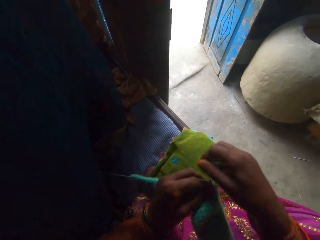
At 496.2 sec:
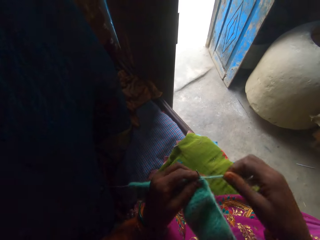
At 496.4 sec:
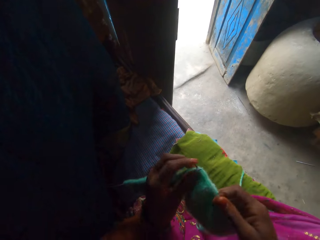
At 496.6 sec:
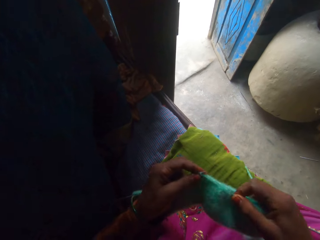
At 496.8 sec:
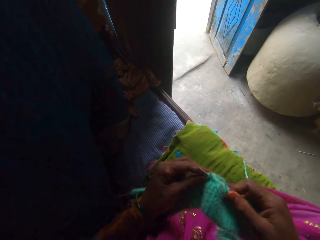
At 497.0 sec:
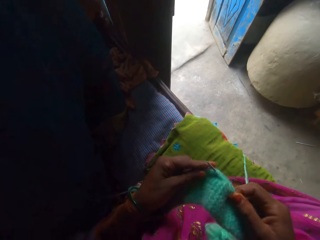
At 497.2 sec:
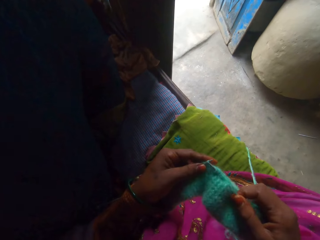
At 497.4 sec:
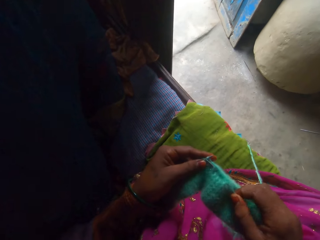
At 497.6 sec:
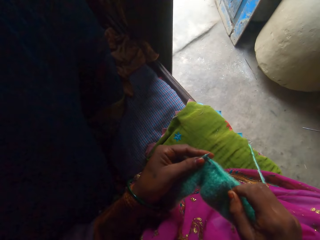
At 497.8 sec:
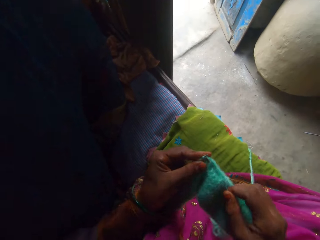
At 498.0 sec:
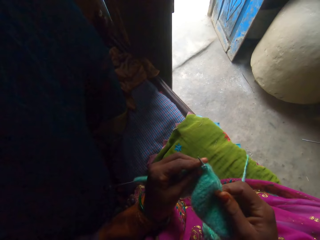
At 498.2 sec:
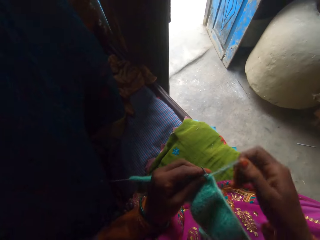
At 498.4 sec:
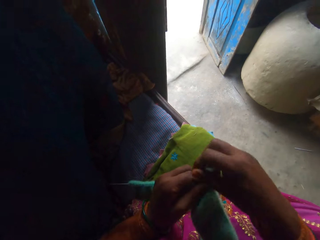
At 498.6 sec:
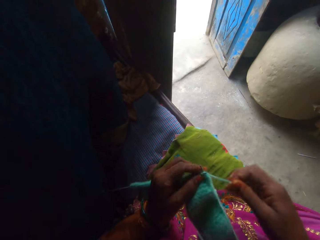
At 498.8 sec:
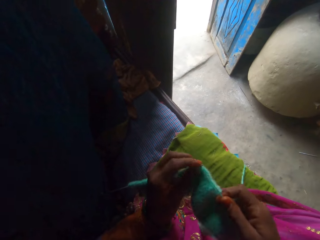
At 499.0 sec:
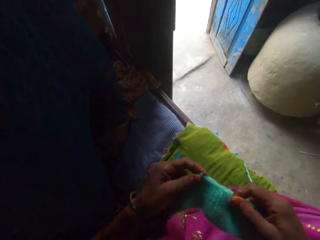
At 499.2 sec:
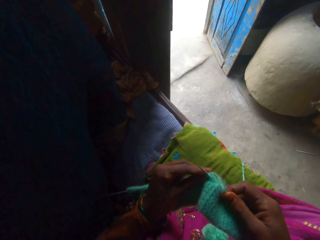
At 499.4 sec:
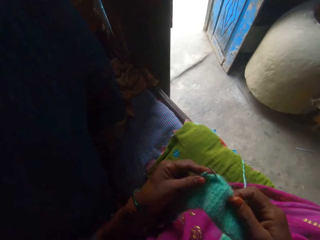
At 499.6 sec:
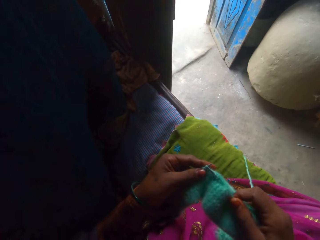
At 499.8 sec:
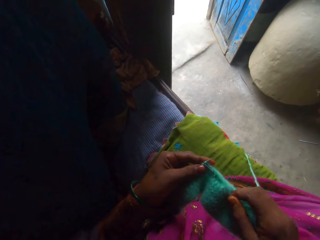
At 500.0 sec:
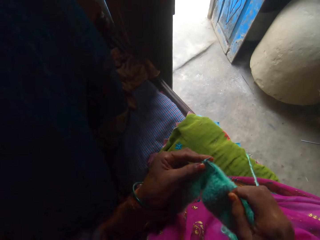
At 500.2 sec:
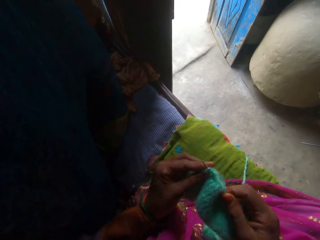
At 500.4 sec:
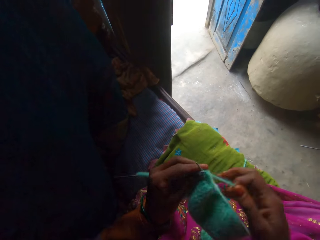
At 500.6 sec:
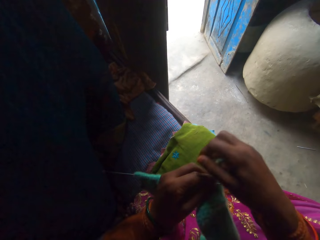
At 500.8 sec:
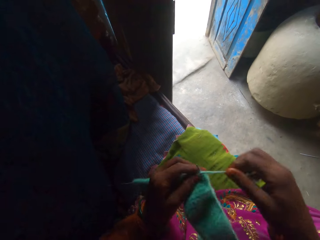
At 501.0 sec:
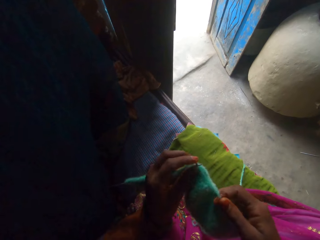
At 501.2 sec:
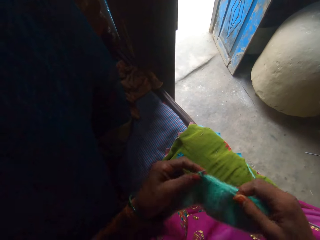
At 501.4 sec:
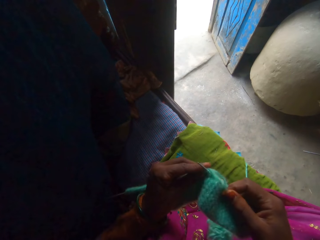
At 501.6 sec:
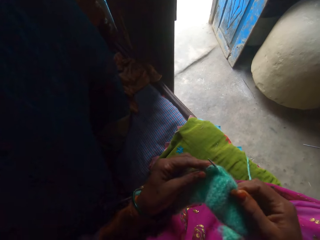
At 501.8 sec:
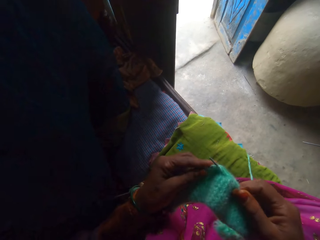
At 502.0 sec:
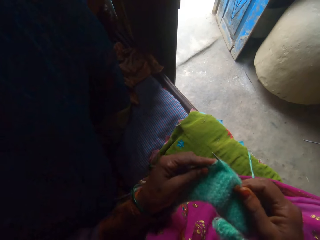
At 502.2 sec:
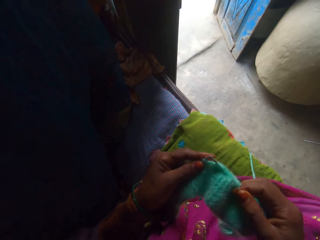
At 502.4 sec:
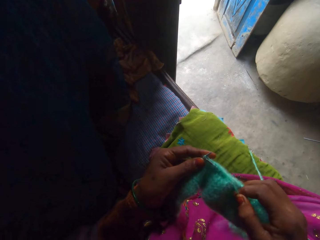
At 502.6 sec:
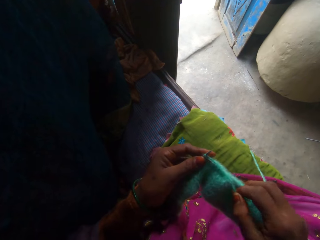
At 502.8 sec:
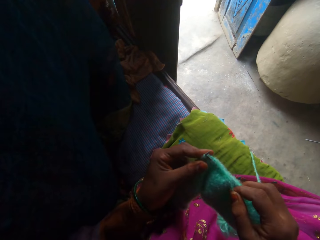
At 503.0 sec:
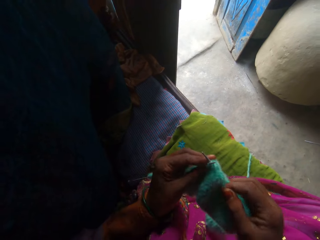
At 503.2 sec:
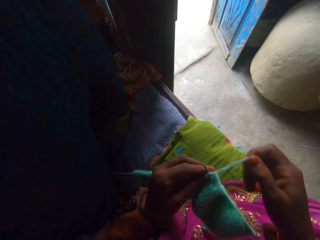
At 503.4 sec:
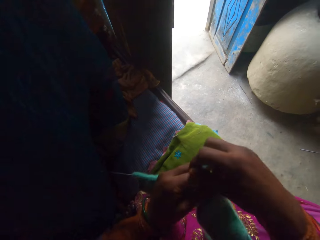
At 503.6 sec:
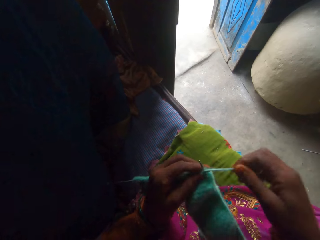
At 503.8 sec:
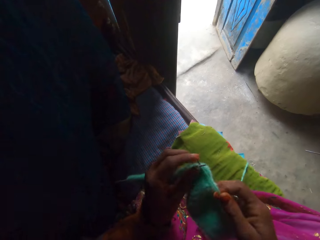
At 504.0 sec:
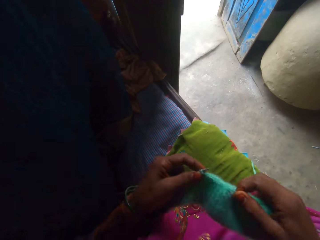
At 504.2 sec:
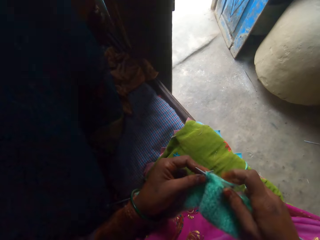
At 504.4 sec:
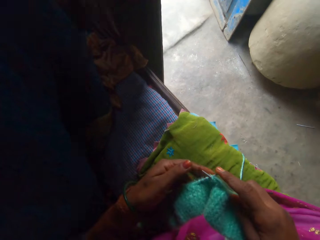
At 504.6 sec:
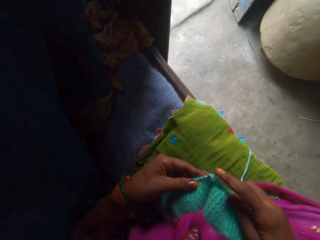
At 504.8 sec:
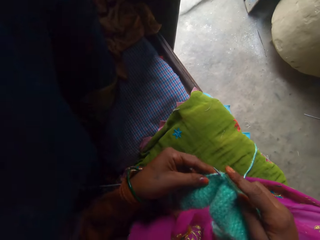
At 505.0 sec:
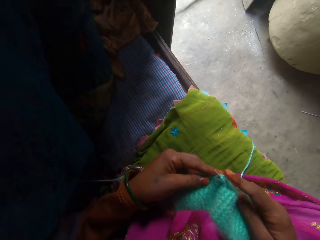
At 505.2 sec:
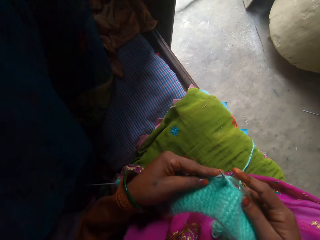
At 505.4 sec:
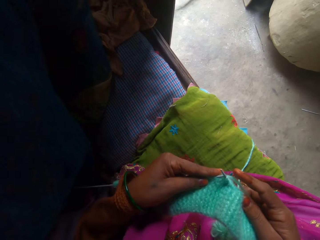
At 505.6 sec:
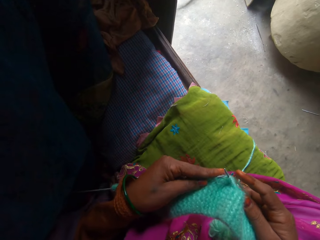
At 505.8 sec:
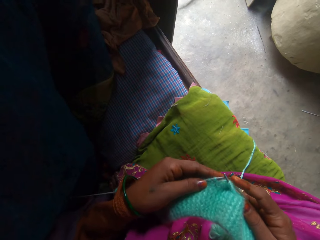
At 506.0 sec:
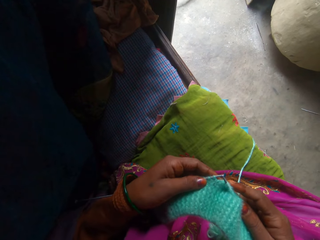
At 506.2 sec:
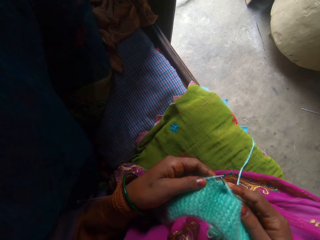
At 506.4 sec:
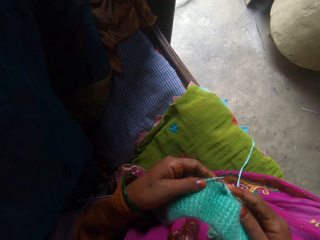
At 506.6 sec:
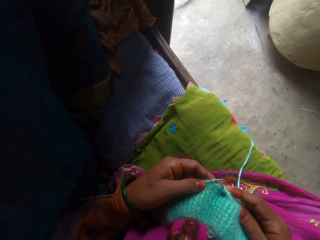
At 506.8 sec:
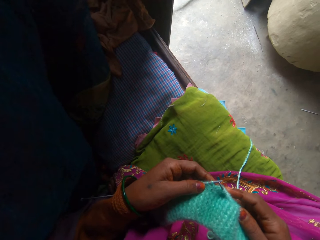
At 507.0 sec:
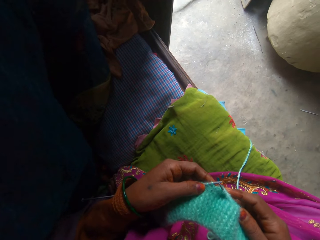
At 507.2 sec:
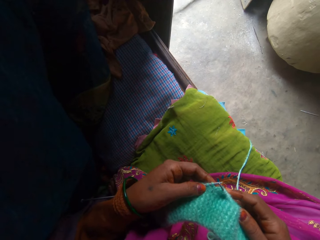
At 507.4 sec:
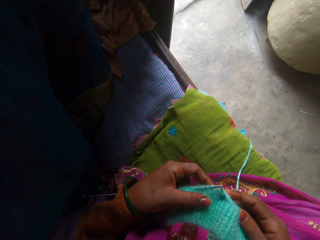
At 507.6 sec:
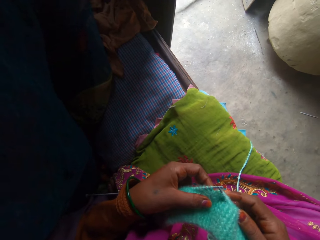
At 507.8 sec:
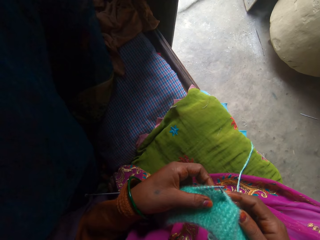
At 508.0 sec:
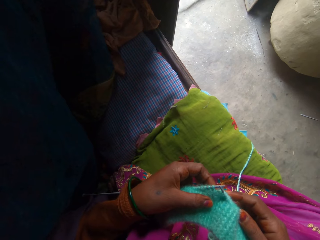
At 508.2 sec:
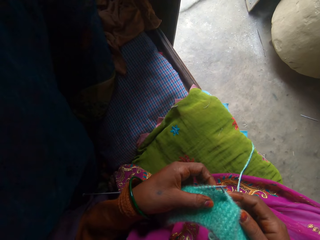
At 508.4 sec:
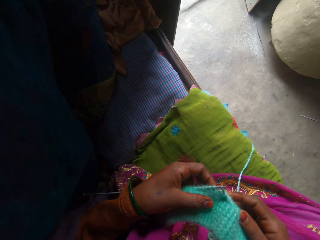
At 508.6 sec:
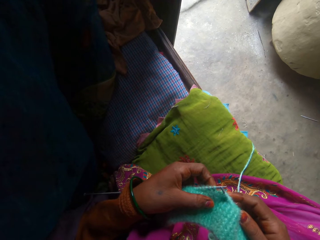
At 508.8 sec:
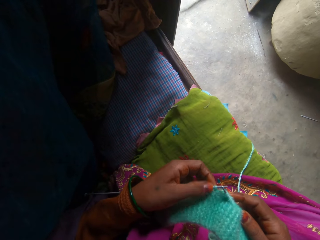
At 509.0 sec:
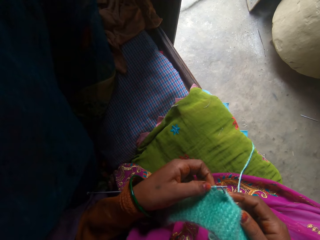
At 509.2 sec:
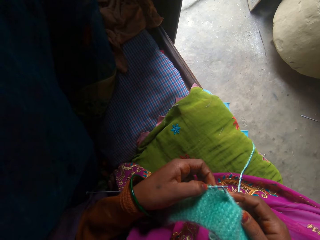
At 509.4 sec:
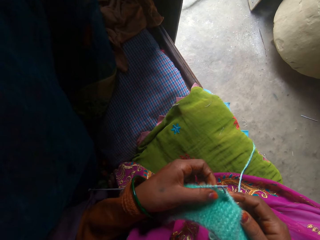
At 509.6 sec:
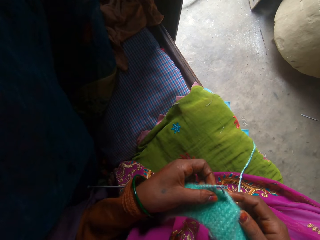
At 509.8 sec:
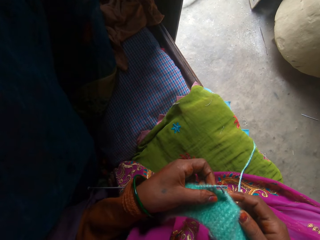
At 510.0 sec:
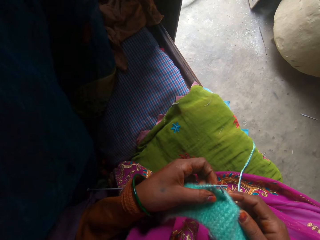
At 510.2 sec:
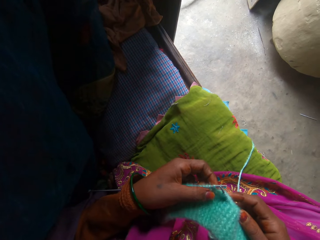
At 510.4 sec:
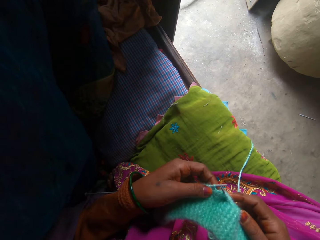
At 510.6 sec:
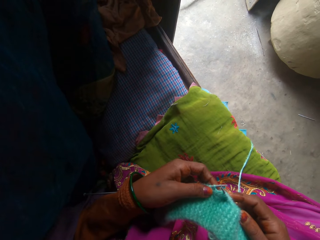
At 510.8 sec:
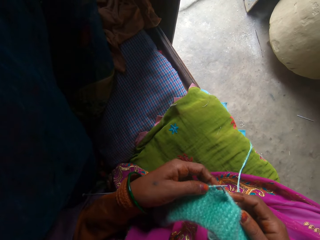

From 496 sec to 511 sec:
The camera wearer adjusts the yarn. They knit the fabric using the knitting needle. They adjust the yarn. They knit the fabric using the knitting needle. They adjust the yarn. They knit the fabric using the knitting needle. They adjust the yarn. They knit the fabric using the knitting needle. They inspect the fabric. They adjust the fabric.

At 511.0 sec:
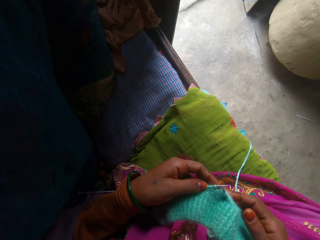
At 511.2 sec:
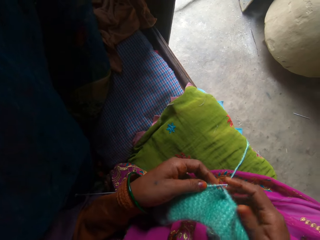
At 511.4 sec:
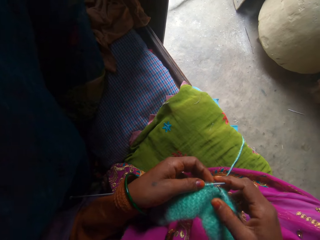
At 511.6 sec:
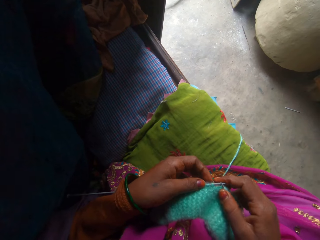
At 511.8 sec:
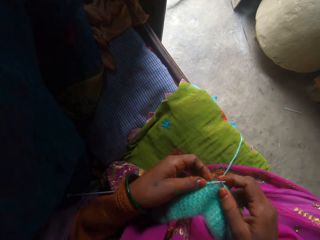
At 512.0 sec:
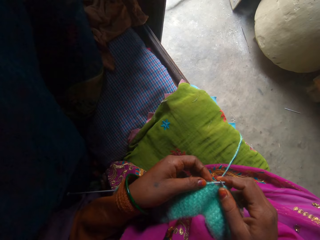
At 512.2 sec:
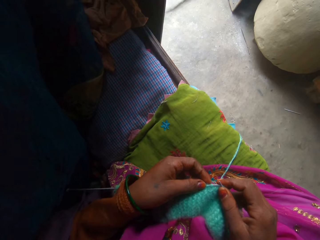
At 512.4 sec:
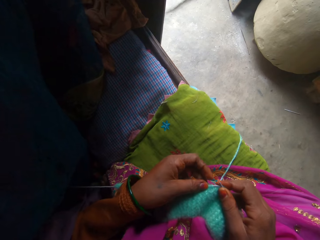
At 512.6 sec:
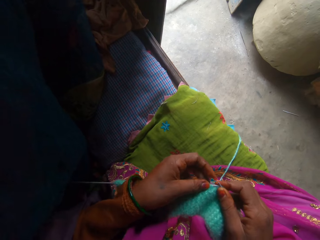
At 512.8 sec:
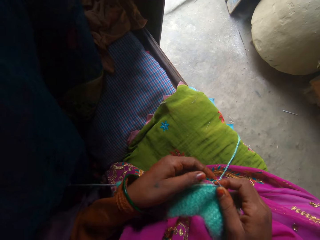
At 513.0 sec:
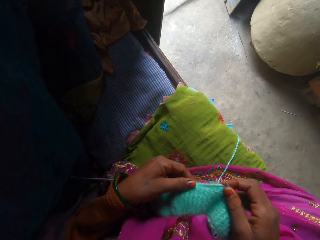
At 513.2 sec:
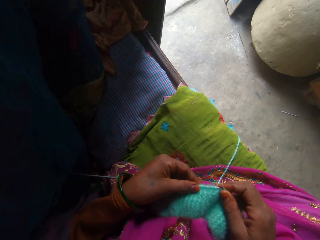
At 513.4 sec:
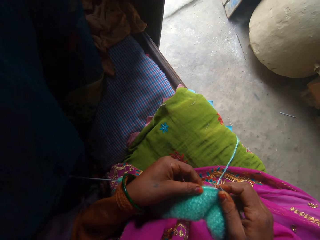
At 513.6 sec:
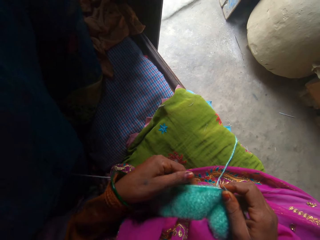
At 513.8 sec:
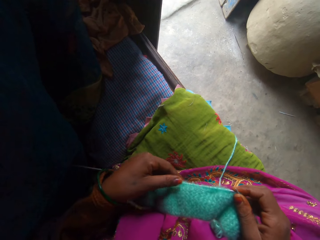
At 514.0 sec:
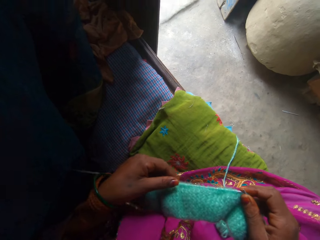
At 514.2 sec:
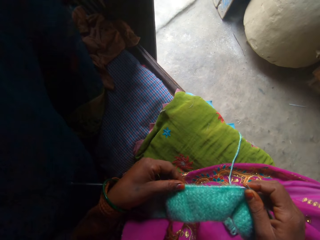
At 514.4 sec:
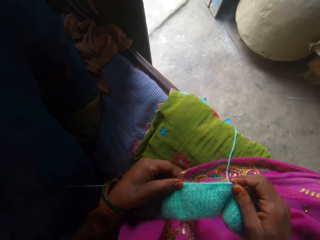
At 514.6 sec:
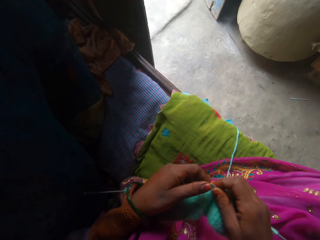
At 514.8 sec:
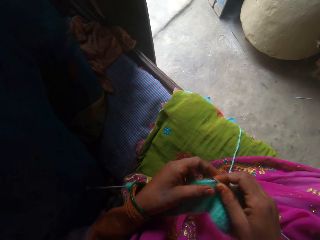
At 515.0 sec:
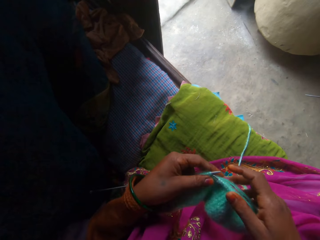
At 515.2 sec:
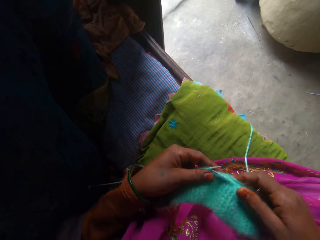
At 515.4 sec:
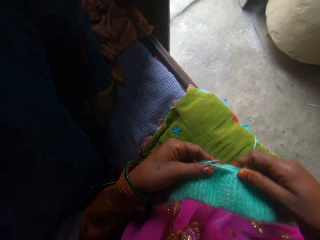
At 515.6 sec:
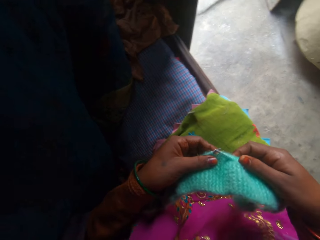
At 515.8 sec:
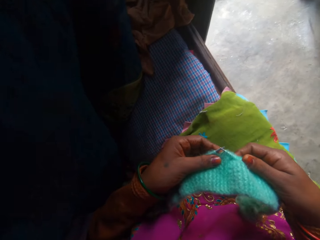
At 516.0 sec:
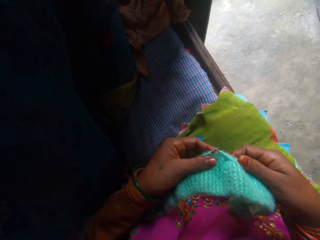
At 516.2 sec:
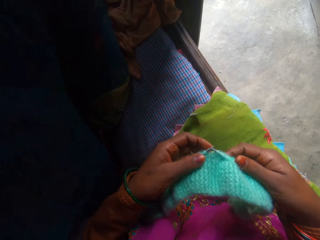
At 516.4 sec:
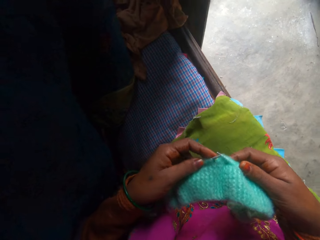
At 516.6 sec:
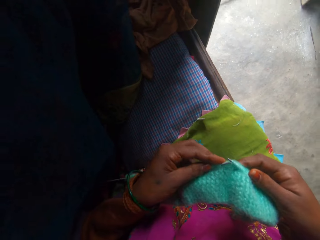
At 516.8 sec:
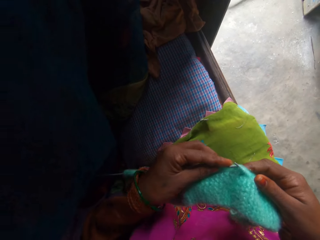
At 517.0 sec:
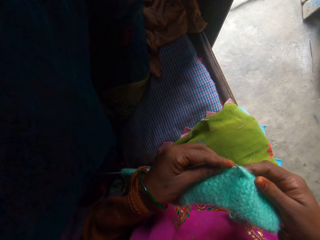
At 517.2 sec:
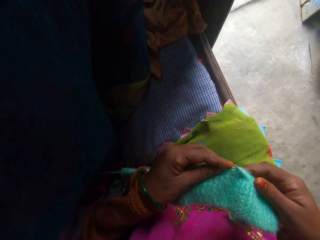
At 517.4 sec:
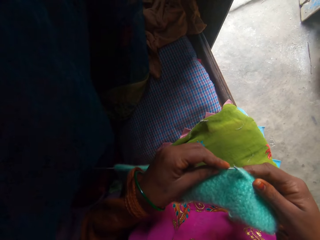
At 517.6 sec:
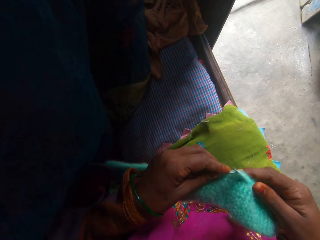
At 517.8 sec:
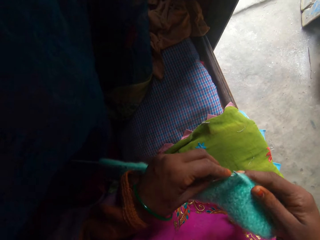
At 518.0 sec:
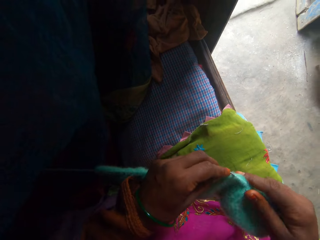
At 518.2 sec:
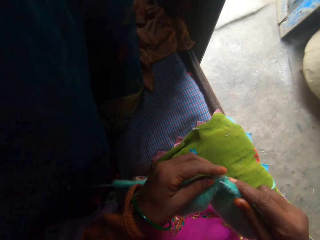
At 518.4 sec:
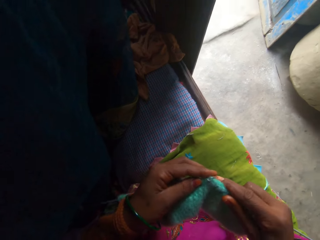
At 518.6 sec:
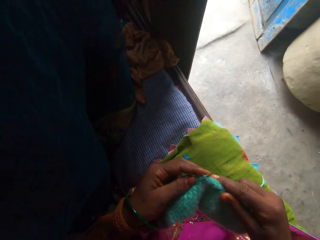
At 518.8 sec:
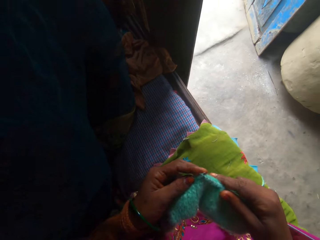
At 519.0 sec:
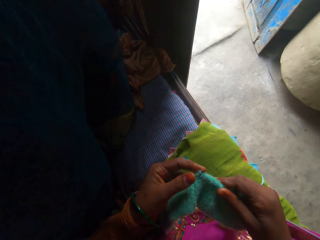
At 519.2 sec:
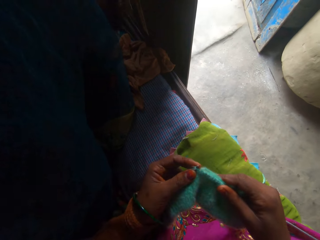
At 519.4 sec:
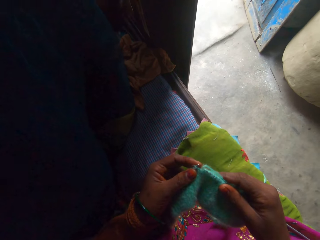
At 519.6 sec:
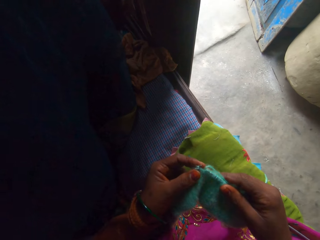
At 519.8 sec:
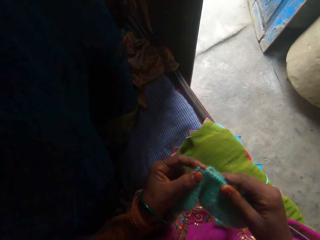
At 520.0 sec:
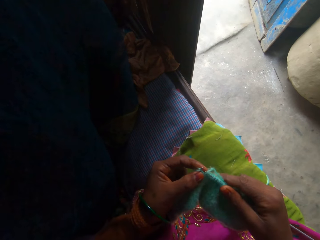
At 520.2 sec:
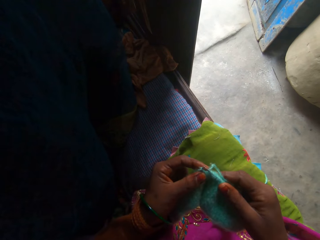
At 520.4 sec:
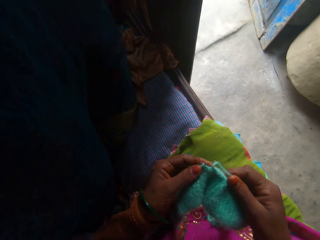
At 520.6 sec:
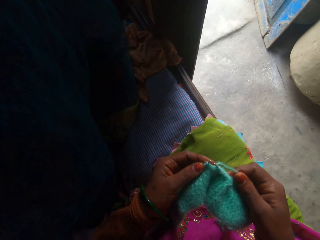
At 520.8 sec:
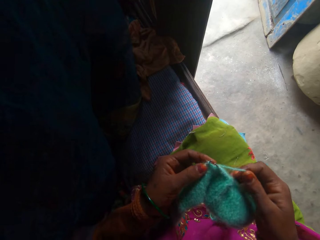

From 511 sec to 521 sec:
The camera wearer knits the fabric using the knitting needle. They adjust the fabric.
